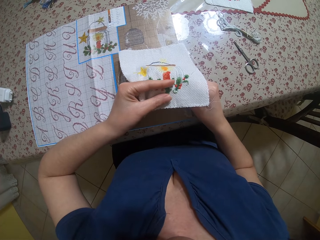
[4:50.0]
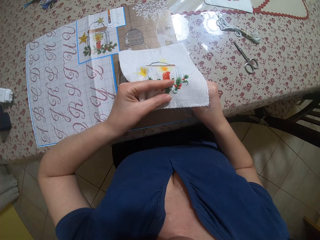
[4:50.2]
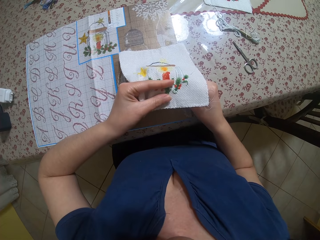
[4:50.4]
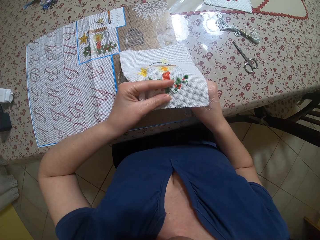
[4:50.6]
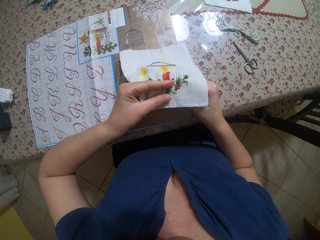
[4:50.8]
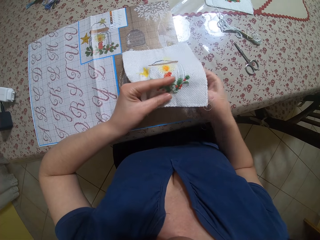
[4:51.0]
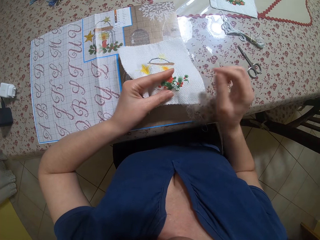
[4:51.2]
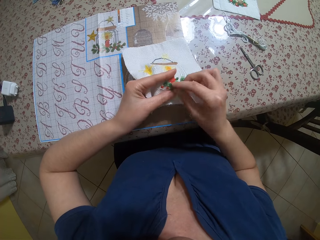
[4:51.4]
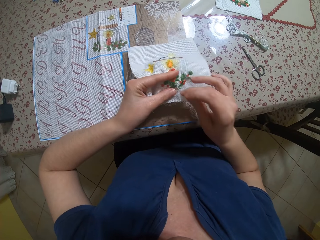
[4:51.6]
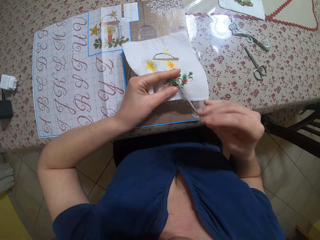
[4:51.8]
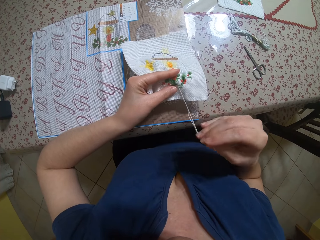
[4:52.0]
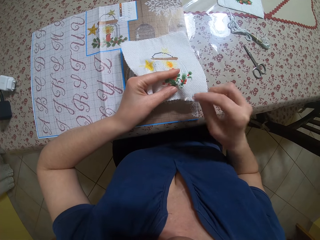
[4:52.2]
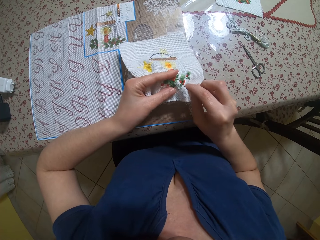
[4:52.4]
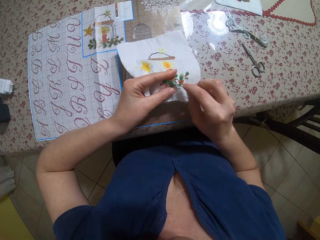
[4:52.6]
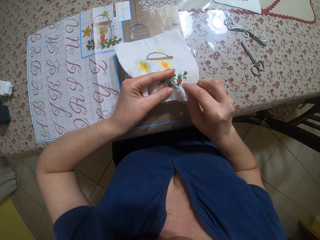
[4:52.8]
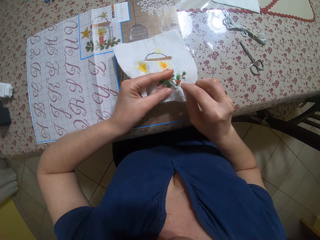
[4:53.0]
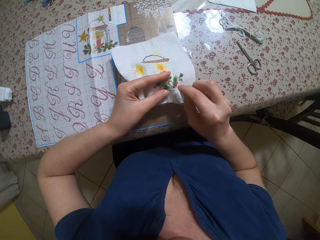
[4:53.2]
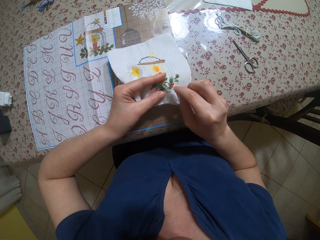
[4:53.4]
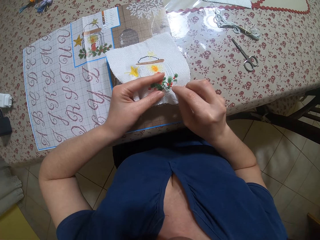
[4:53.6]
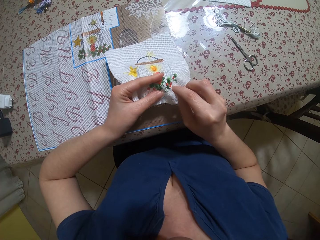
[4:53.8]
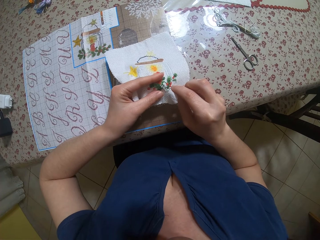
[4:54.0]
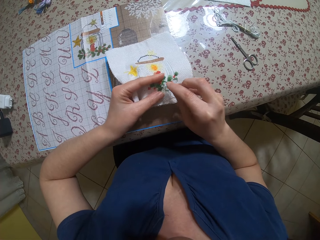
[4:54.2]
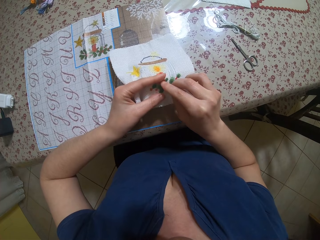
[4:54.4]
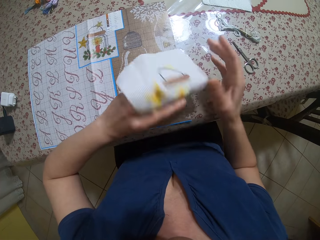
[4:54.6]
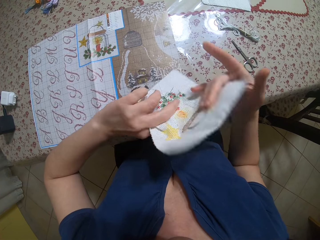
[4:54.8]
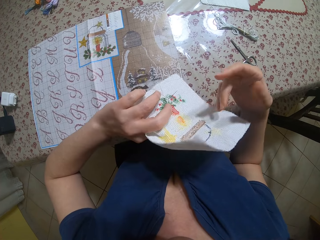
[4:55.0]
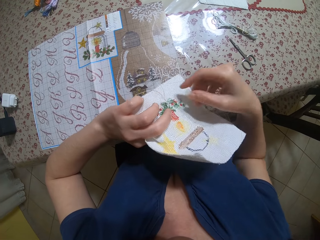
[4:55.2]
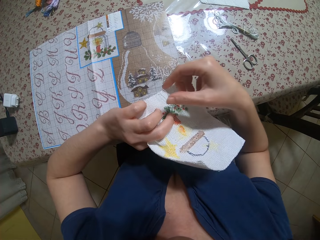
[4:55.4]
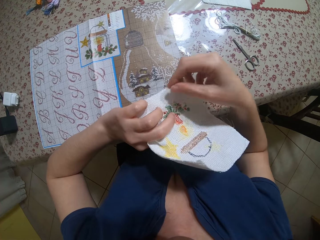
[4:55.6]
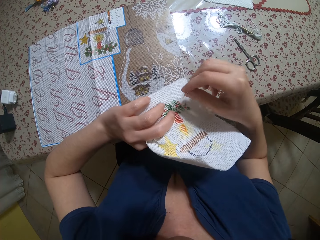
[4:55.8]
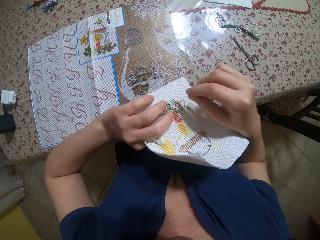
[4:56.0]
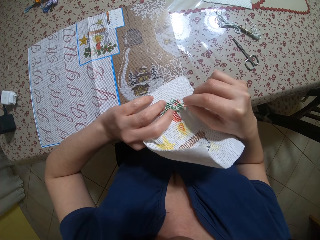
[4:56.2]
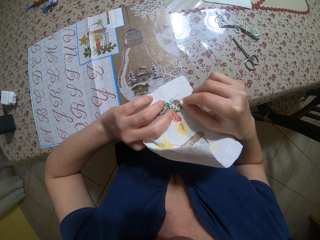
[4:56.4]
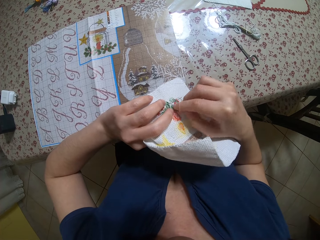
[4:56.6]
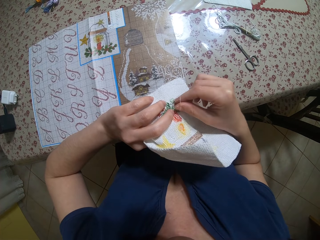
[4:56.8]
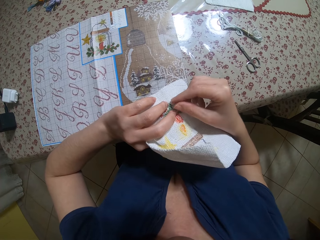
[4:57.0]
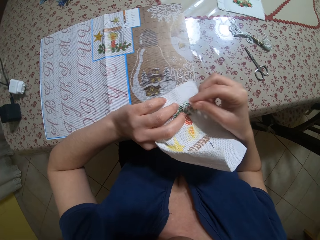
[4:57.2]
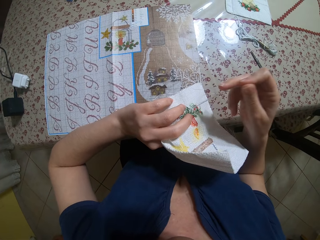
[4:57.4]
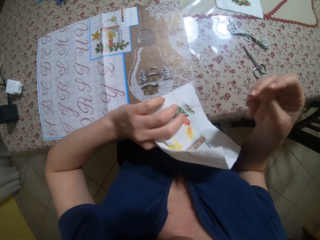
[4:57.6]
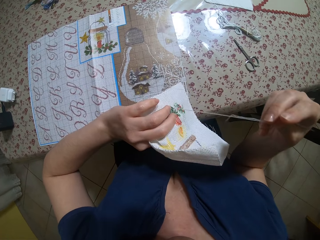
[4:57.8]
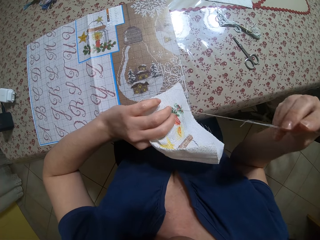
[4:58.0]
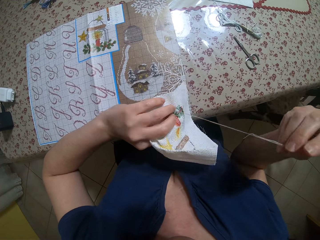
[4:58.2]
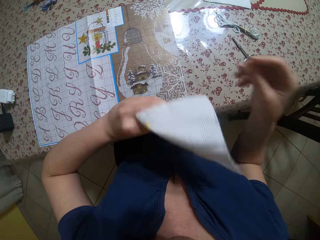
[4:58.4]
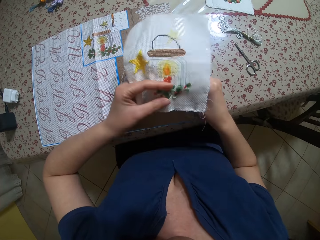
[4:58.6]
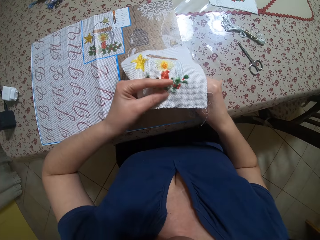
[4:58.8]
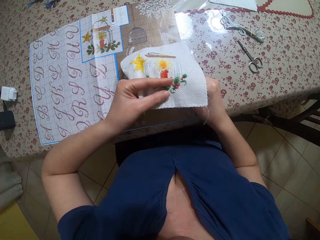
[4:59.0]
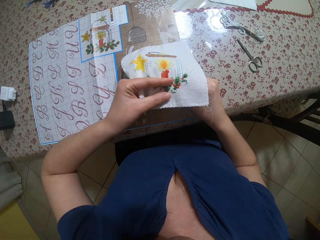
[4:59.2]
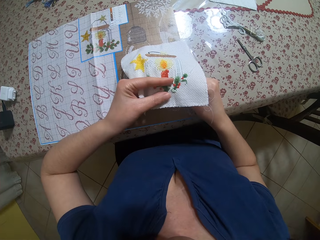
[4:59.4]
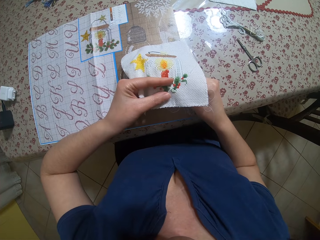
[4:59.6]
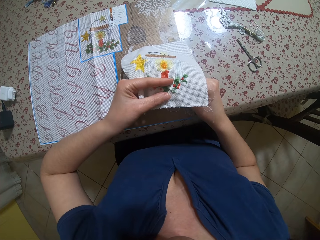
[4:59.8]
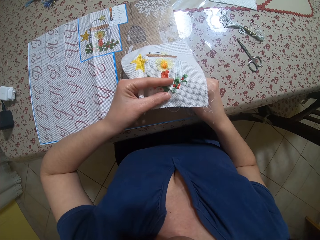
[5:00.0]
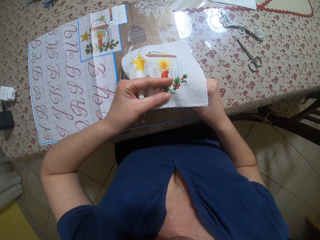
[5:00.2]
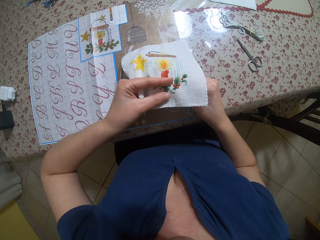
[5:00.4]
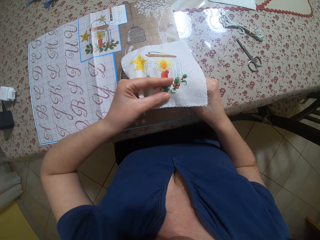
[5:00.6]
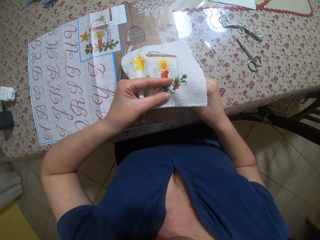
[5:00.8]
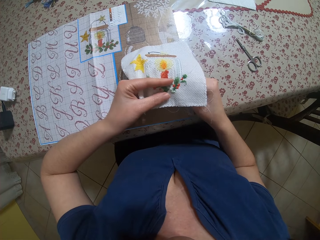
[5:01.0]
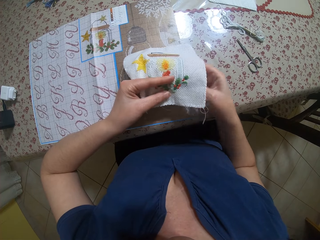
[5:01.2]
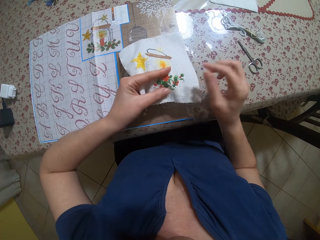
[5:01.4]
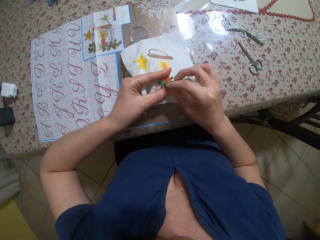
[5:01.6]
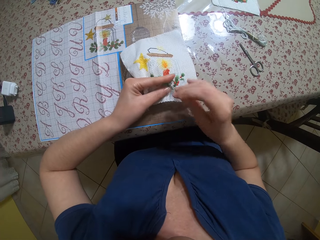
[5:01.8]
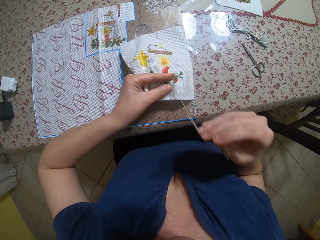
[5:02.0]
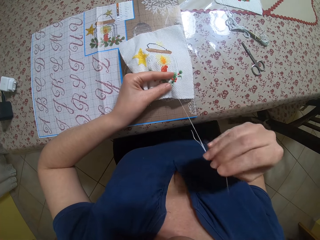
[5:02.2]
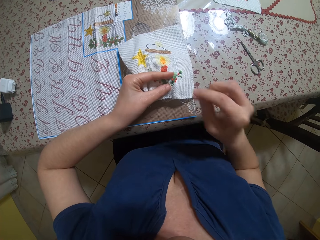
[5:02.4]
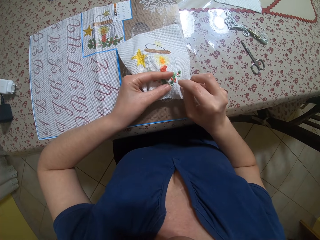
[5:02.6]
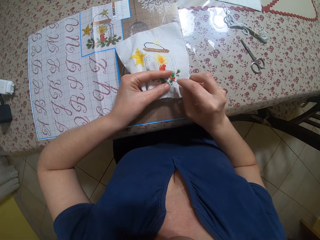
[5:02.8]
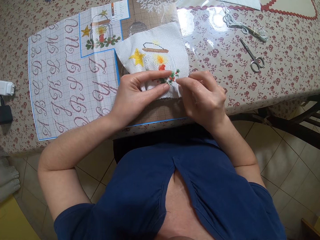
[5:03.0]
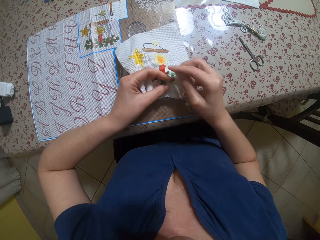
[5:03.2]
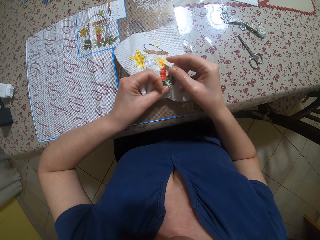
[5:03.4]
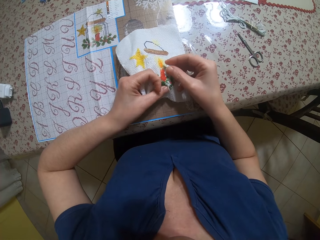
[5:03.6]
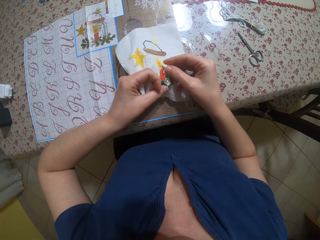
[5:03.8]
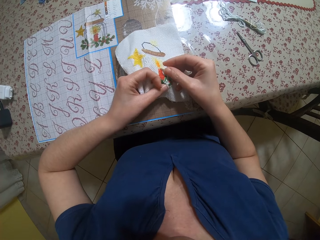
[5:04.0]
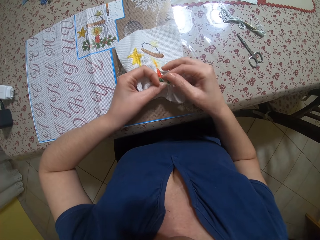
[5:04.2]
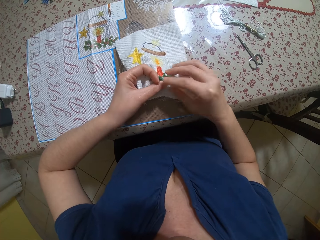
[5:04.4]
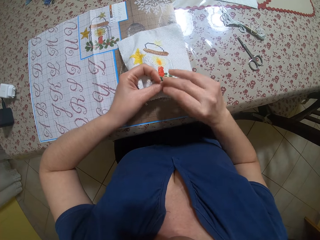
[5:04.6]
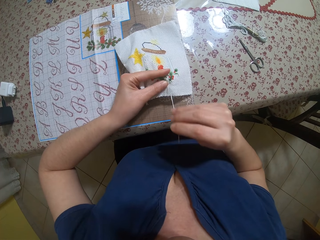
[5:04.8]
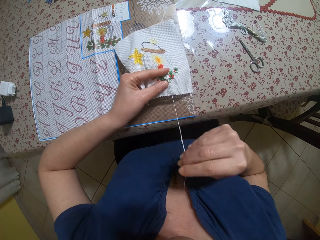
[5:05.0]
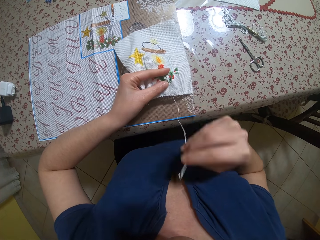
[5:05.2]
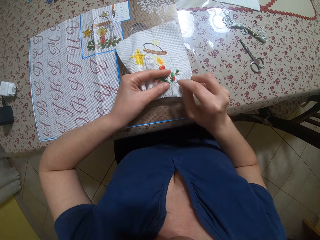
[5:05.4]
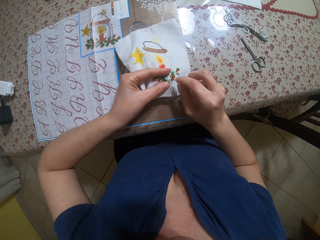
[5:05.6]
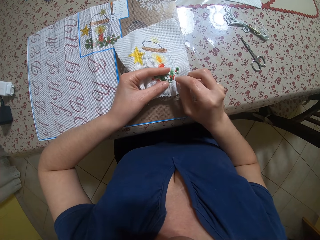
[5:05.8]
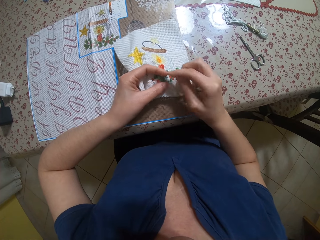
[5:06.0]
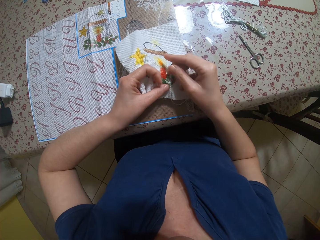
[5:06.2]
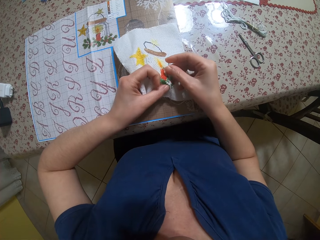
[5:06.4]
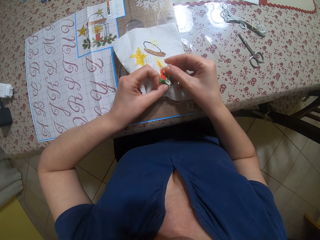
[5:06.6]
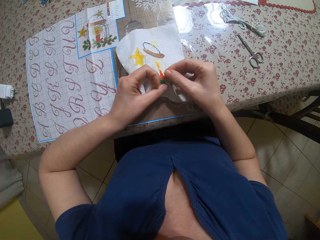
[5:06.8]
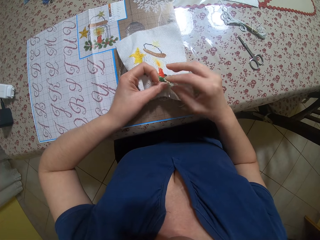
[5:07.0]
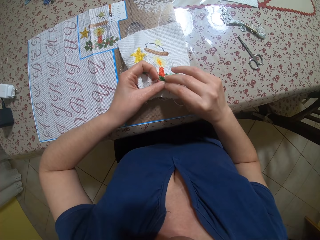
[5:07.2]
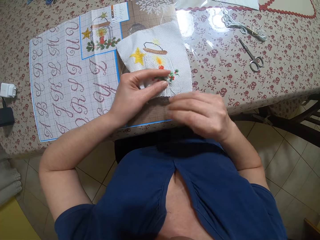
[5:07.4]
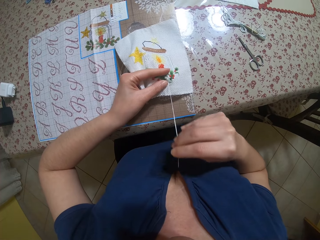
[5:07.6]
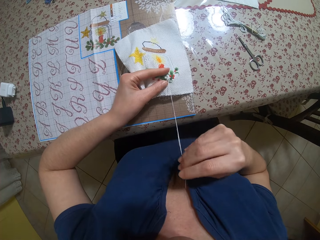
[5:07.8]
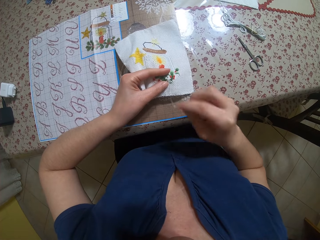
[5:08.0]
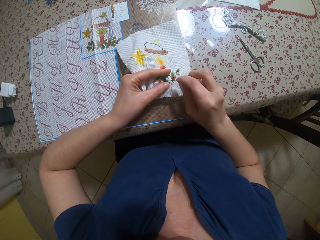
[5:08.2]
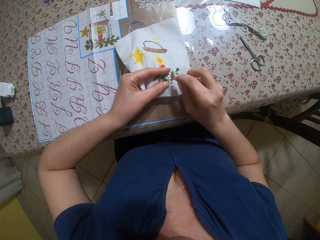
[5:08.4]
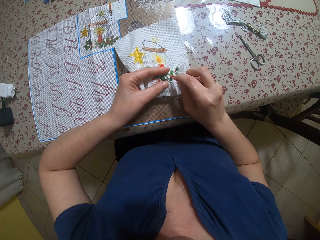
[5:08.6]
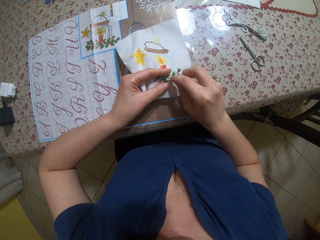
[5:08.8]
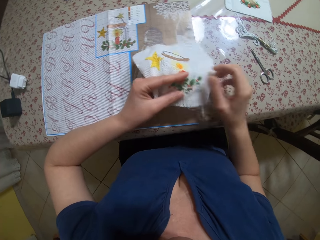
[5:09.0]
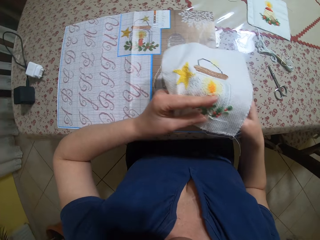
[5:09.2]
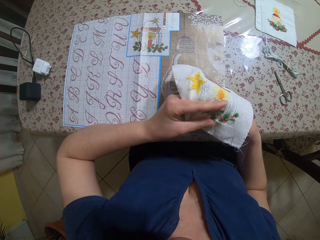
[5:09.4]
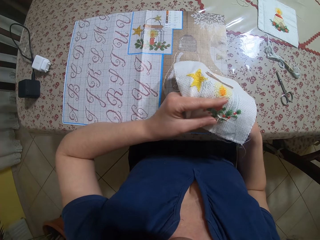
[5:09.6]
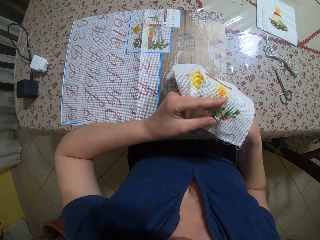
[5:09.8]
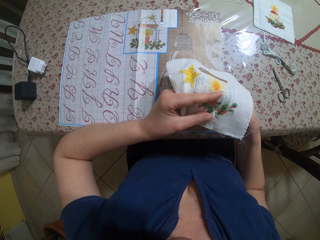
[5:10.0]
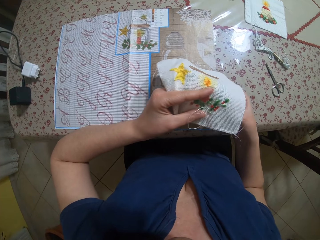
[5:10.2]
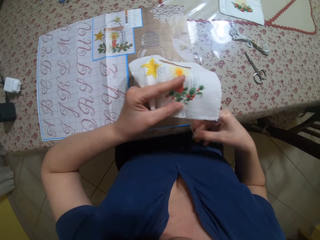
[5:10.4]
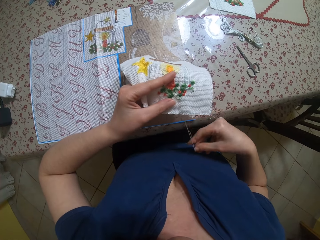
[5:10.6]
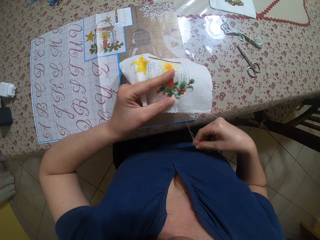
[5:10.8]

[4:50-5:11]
The camera wearer pulls the needle from the front of the embroidery with her right hand. She pierces the front of the embroidery with the needle in her right hand. She turns the embroidery with her left hand. She puts the thread around the needle with her right hand. She pulls the needle with her right hand. She turns the embroidery with her left hand. She pierces the needle behind the embroidery with her right hand. She pulls the needle from the front of the embroidery with her right hand. She pierces the front of the embroidery with the needle in her right hand. She pulls the needle from the front of the embroidery with her right hand. She pierces the front of the embroidery with the needle in her right hand. She pulls the needle from the front of the embroidery with her right hand. She pierces the front of the embroidery with the needle in her right hand. She pulls the needle from behind the embroidery with her right hand.
